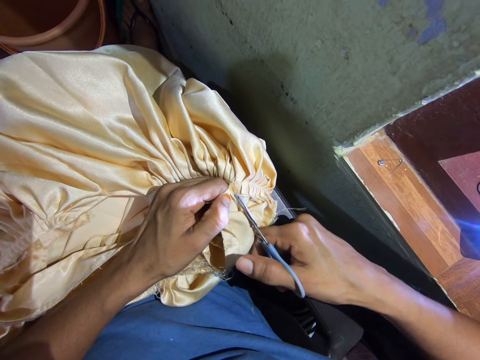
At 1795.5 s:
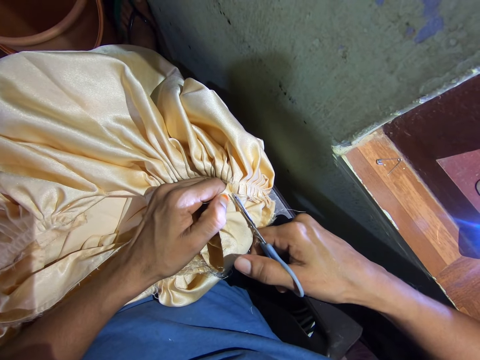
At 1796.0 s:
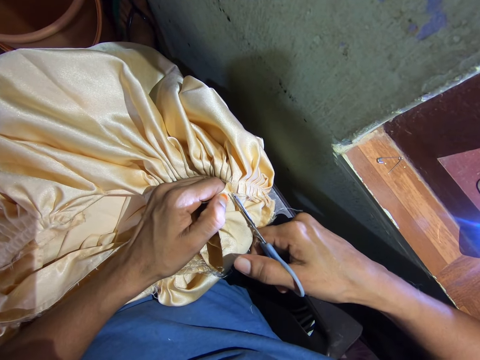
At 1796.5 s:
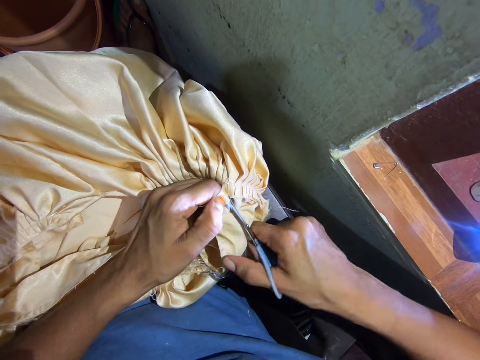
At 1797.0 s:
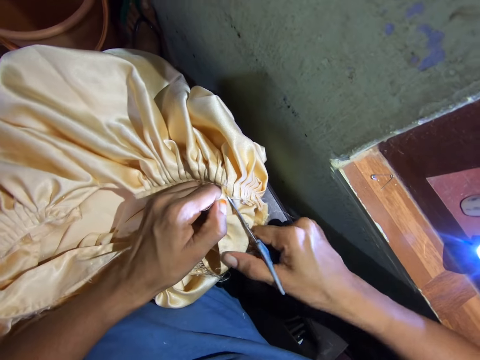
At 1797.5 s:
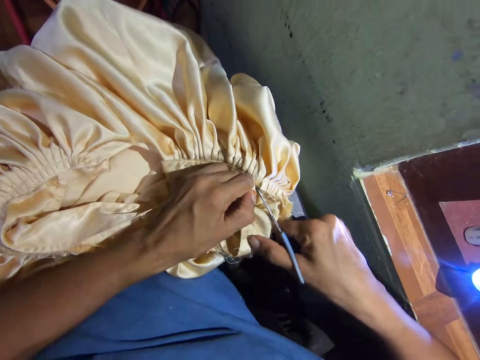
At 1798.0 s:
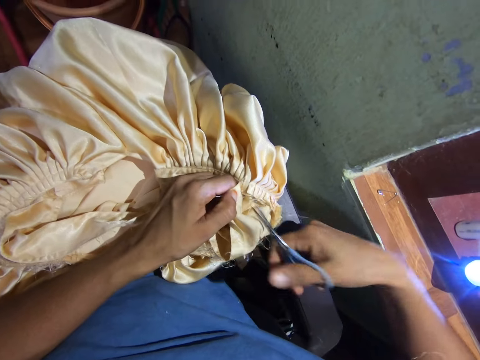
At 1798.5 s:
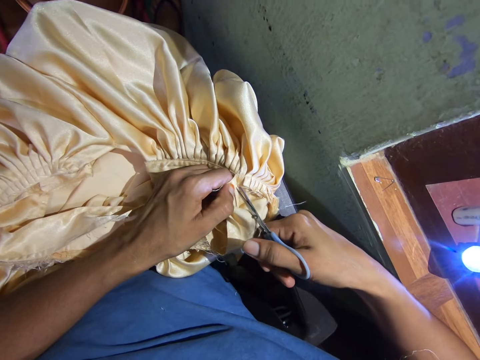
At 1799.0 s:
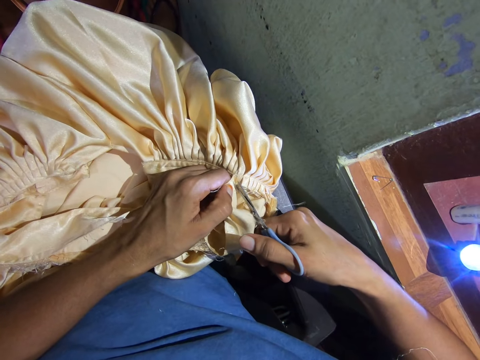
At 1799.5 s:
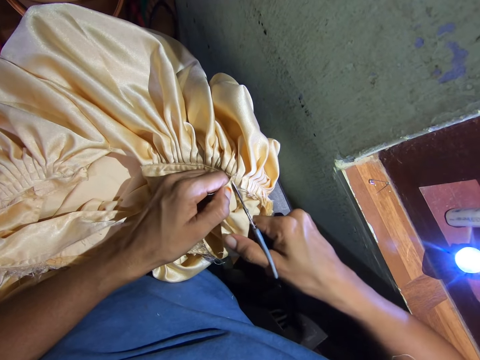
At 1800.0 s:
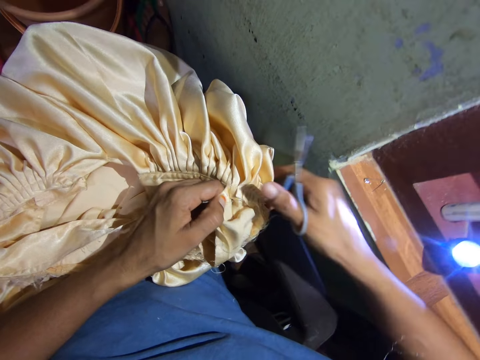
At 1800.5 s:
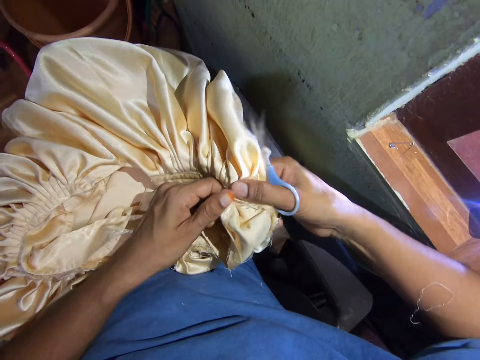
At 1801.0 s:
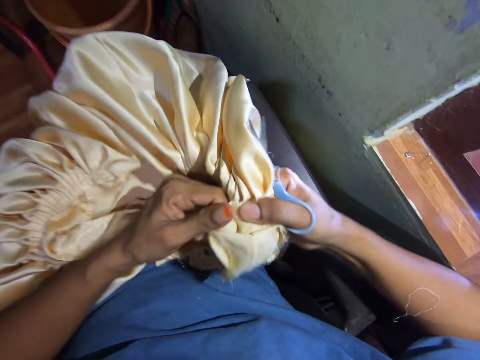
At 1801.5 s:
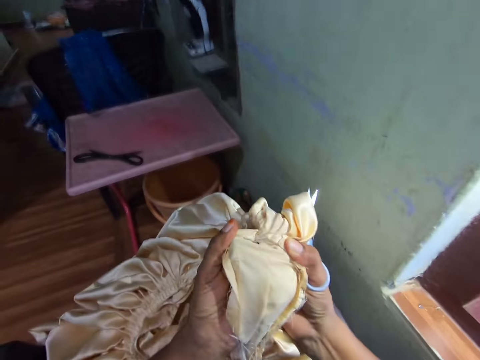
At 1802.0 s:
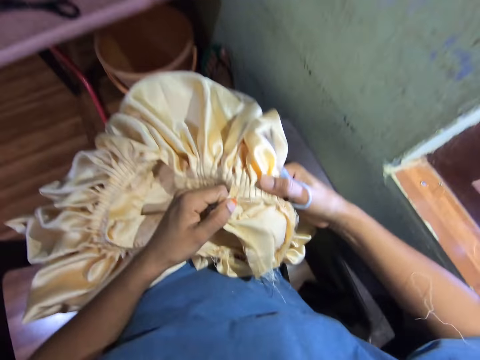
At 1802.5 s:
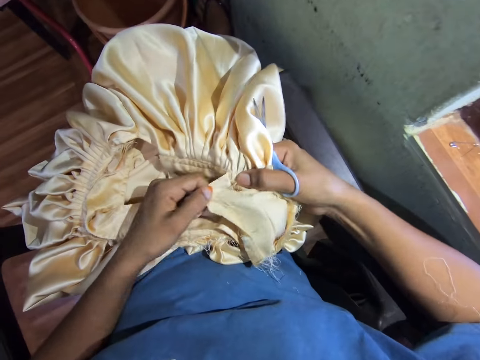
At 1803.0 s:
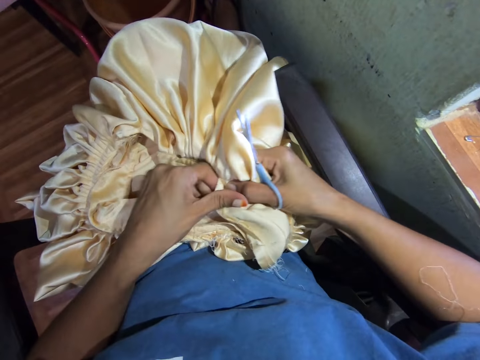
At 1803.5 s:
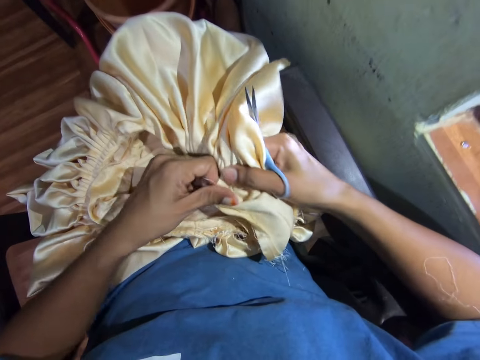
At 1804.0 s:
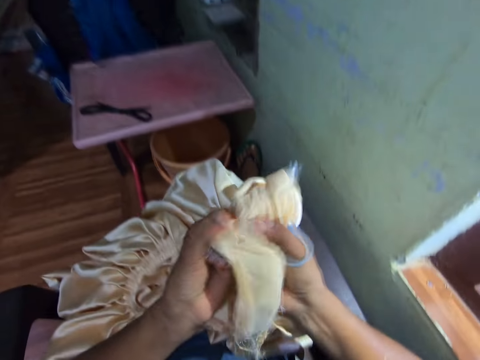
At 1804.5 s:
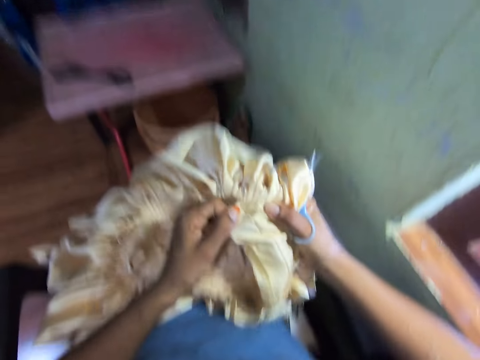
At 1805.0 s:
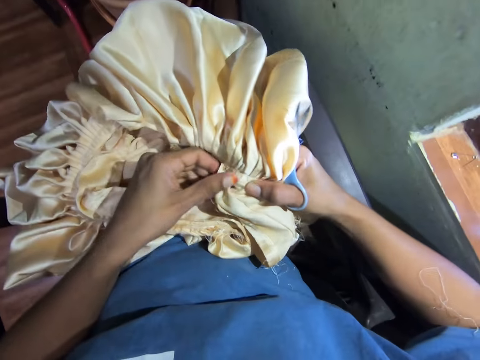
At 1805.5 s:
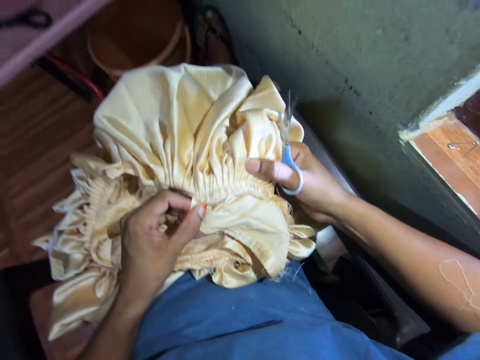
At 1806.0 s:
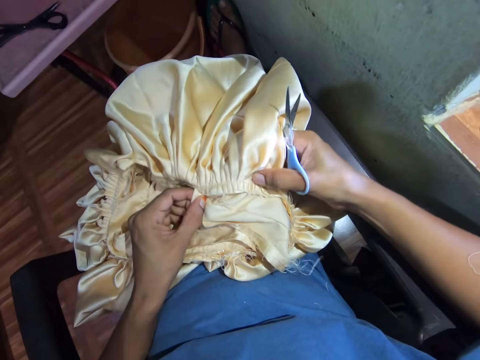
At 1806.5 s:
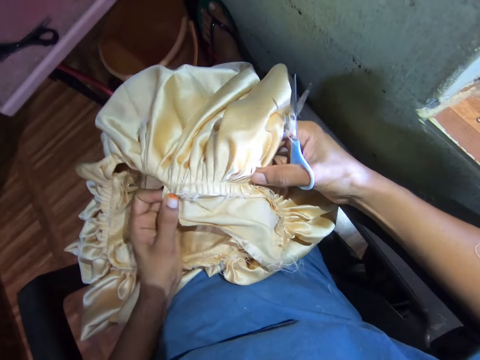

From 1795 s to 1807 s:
The camera wearer cuts the cloth with scissors. She holds the cloth with both hands. She rips the cloth apart with her hand. She cuts the cloth with scissors. She adjusts her hands' position on the cloth. She rips the cloth apart with her hand.

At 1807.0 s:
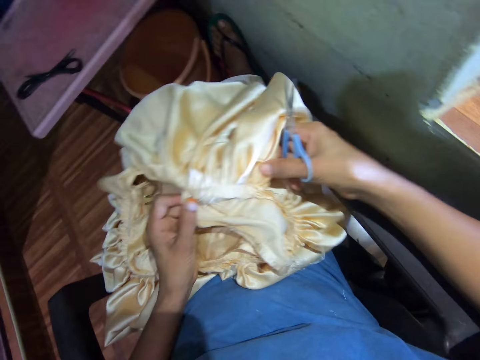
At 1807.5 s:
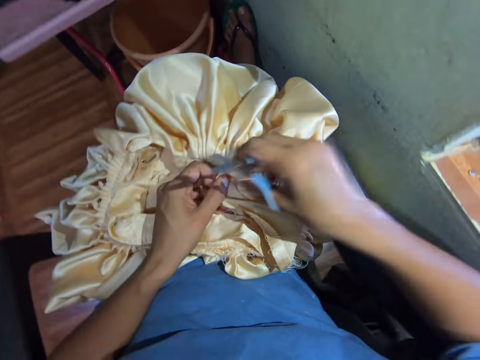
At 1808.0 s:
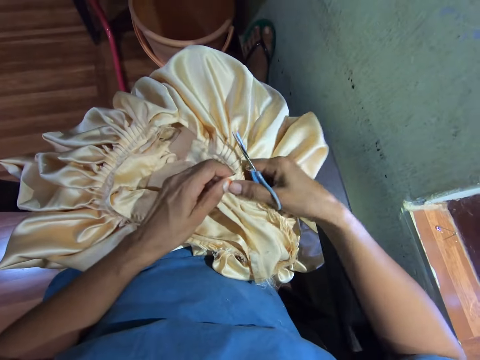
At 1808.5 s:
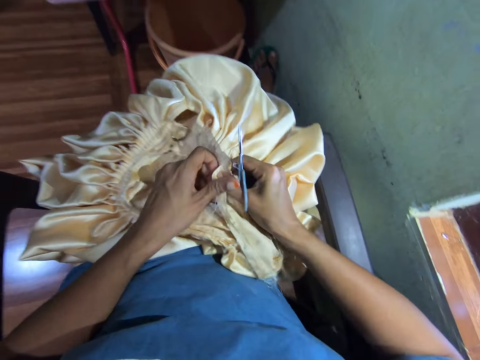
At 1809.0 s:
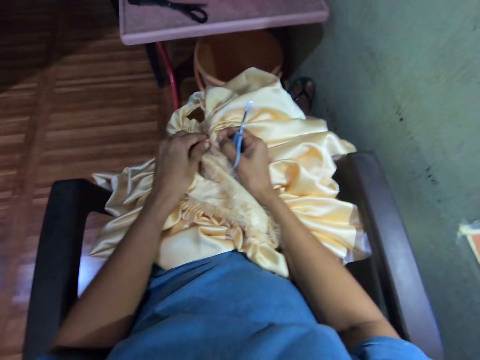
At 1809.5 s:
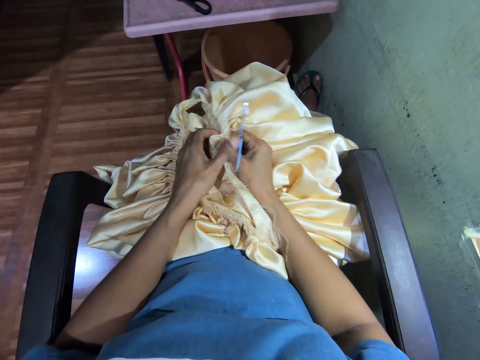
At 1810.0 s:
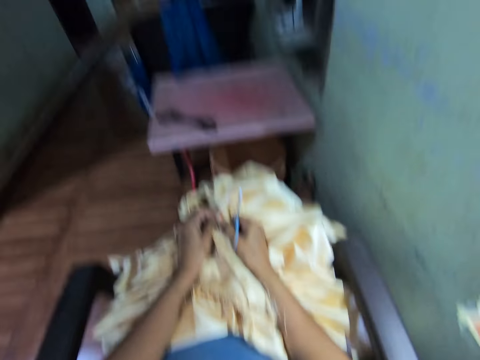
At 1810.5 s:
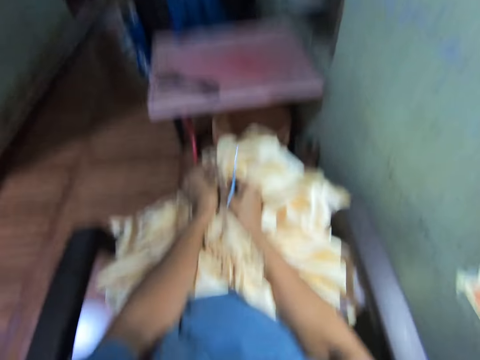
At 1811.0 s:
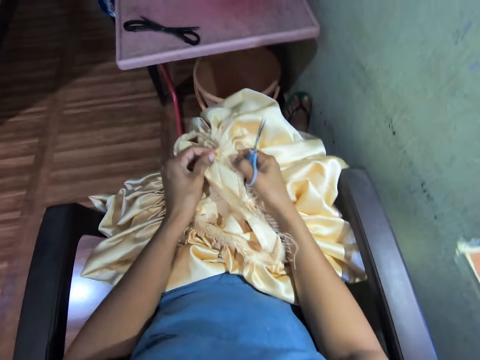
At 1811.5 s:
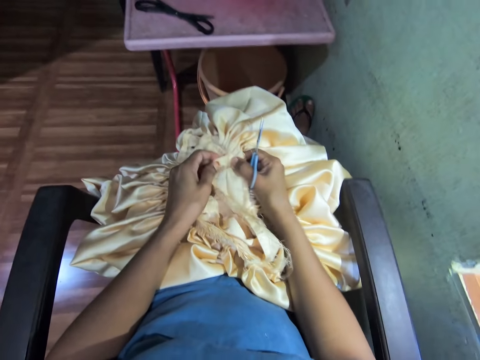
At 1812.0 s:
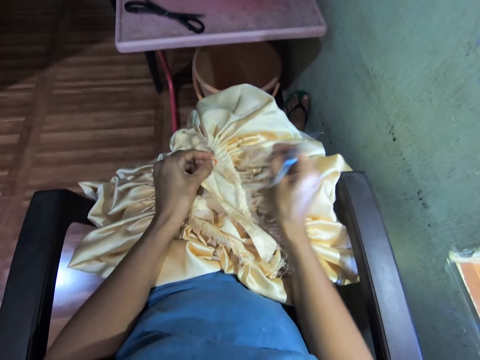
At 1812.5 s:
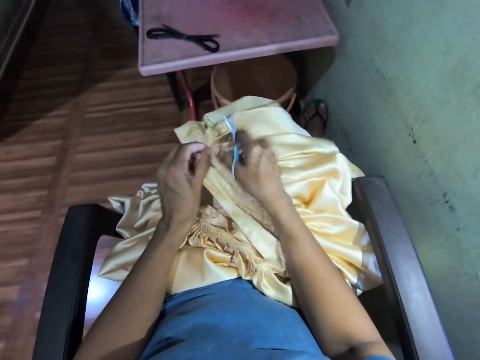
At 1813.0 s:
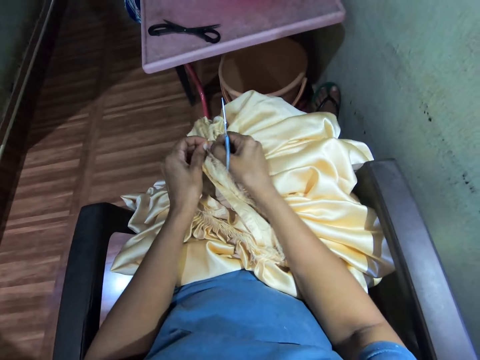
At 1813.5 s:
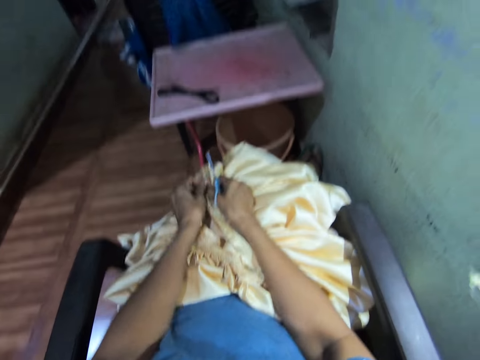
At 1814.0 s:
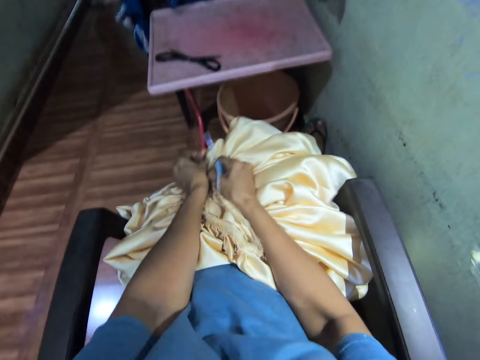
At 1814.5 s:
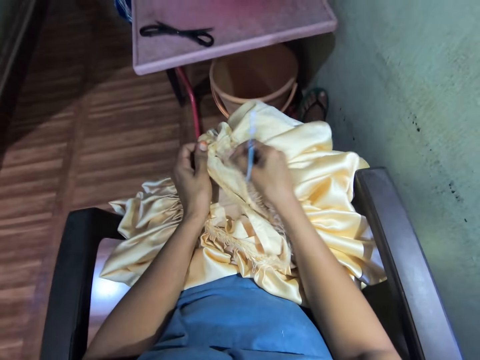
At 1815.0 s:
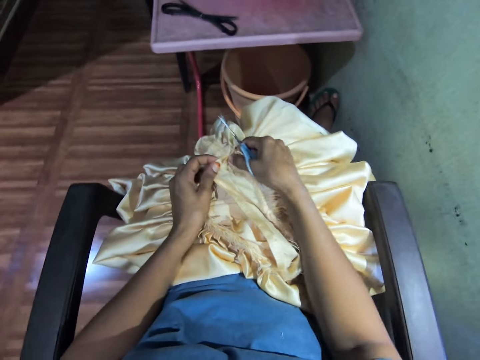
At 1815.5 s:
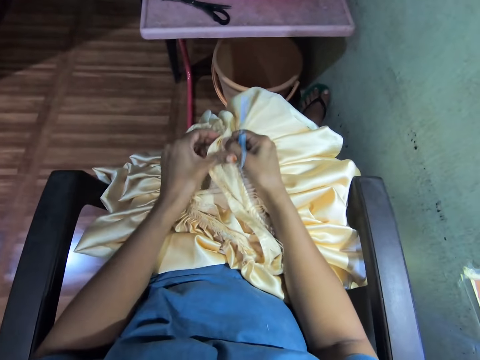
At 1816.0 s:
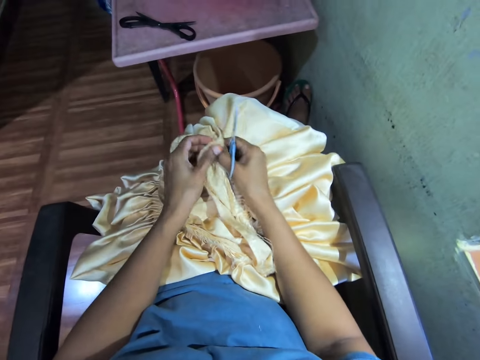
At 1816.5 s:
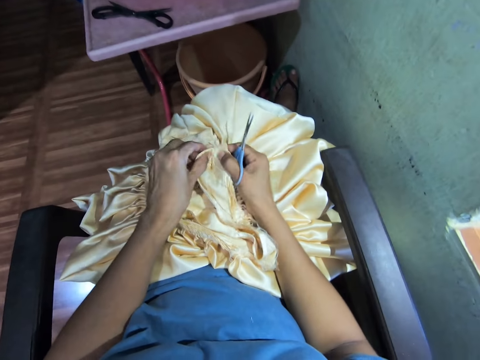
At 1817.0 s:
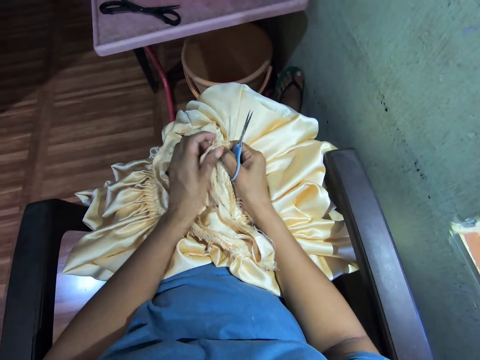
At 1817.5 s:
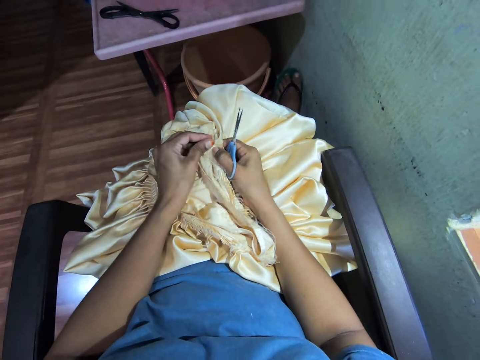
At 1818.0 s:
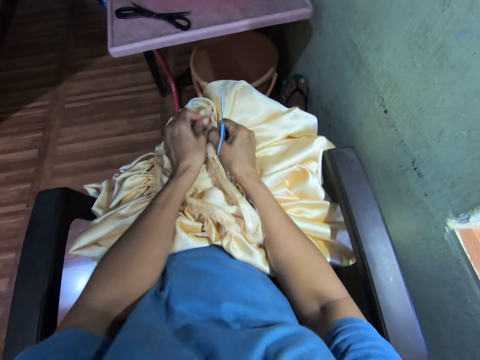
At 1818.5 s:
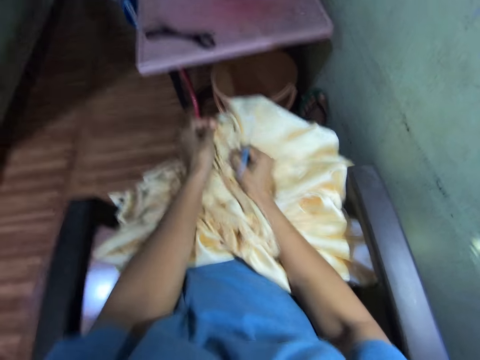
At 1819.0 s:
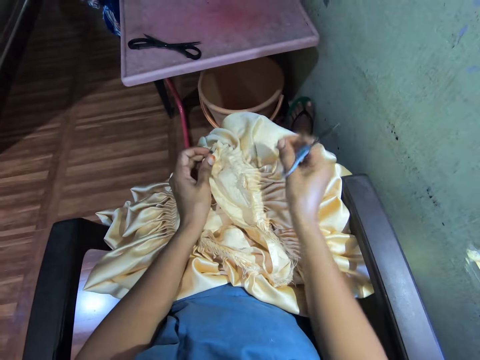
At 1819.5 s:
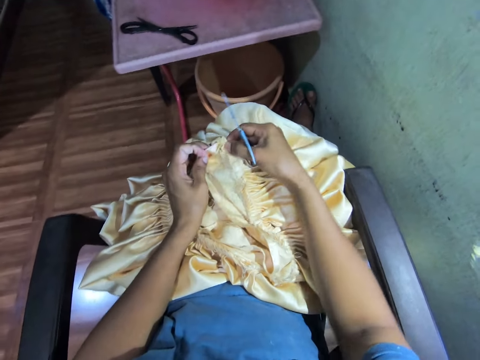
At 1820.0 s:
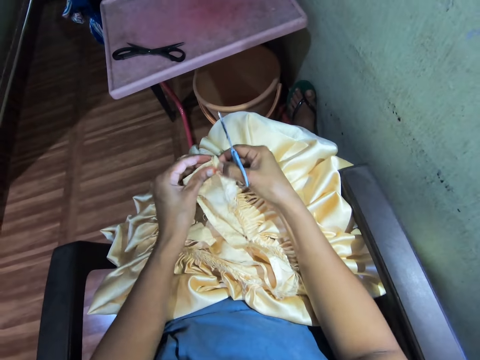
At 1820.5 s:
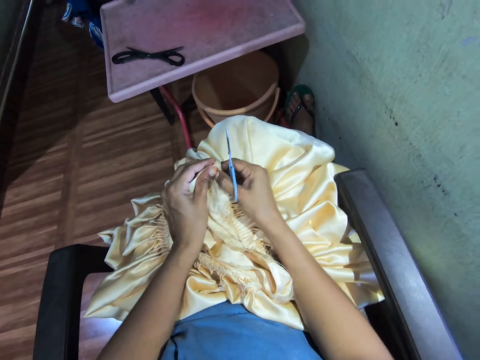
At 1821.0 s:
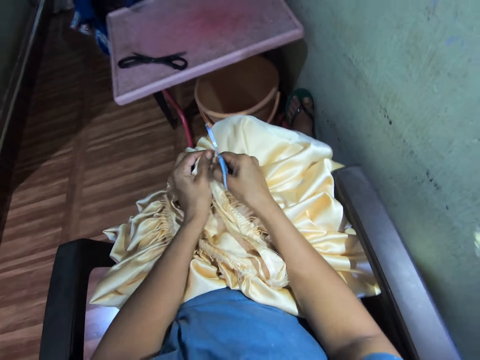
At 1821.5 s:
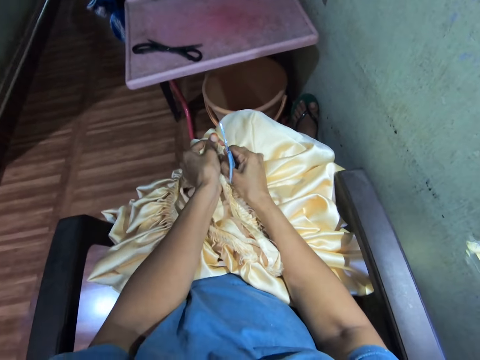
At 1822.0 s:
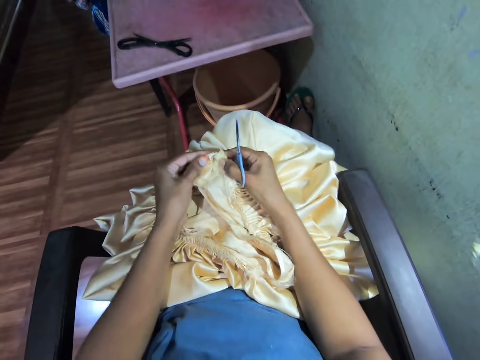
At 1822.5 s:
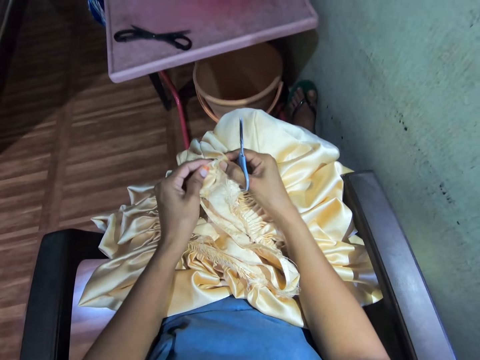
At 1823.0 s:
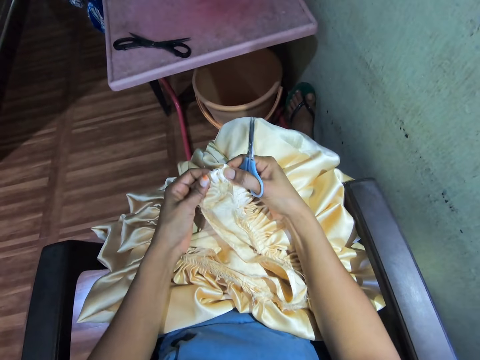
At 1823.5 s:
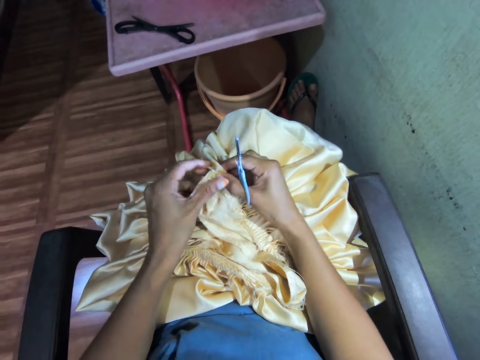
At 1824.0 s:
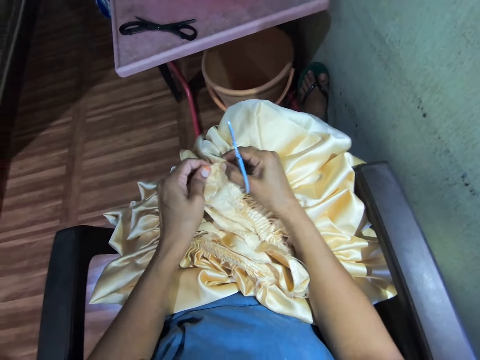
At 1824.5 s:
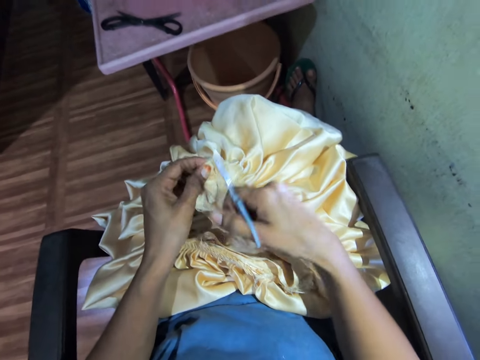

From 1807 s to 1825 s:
The camera wearer adjusts her hands' position on the cloth. She looks around. She rips the cloth apart with her hand. She adjusts her hands' position on the cloth. She rips the cloth apart with her hand. She adjusts her hands' position on the cloth. She rips the cloth apart with her hand. She adjusts her hands' position on the cloth. She rips the cloth.
